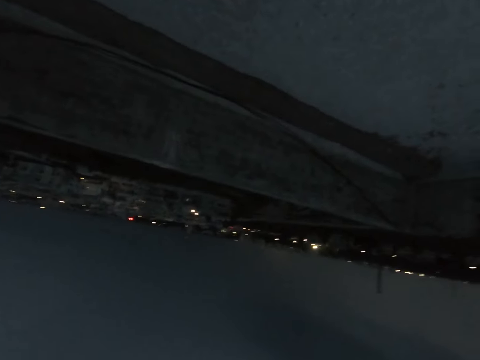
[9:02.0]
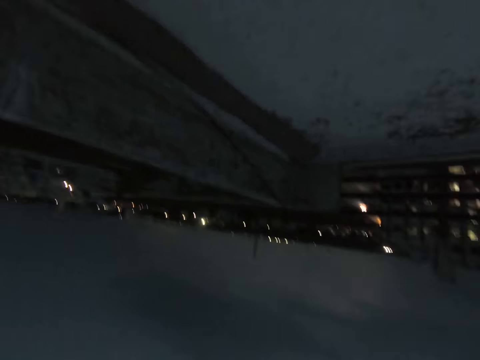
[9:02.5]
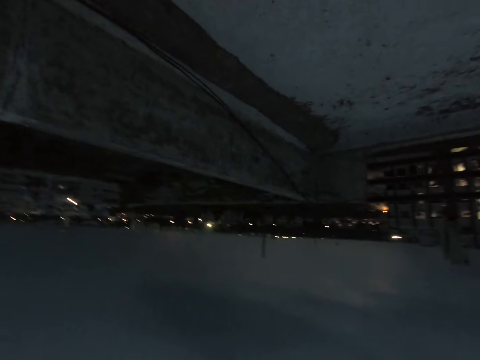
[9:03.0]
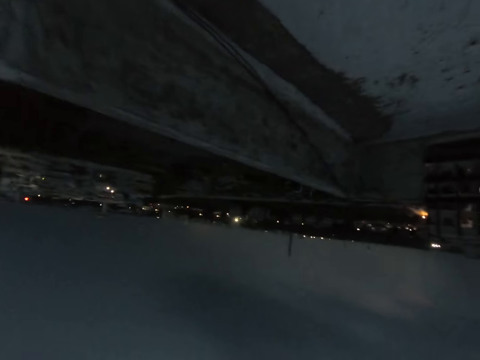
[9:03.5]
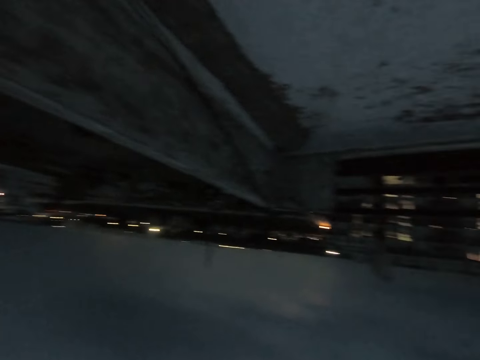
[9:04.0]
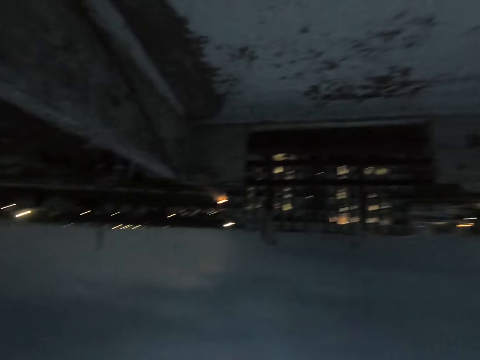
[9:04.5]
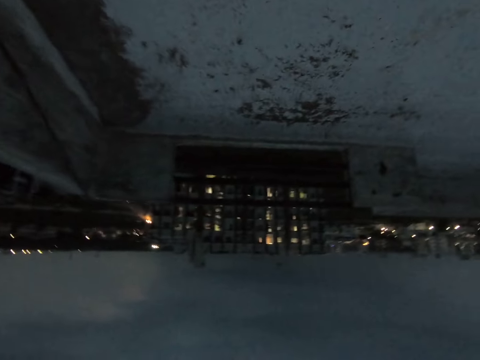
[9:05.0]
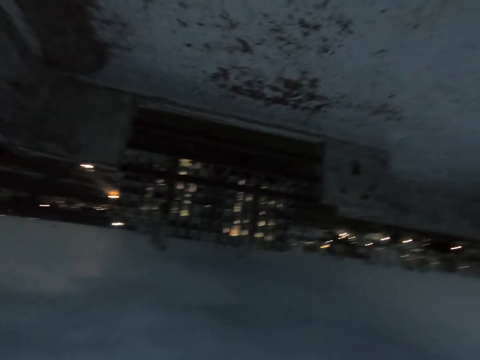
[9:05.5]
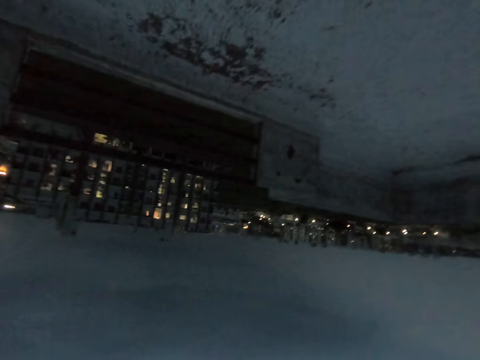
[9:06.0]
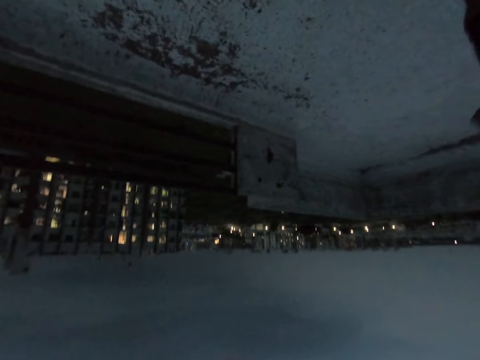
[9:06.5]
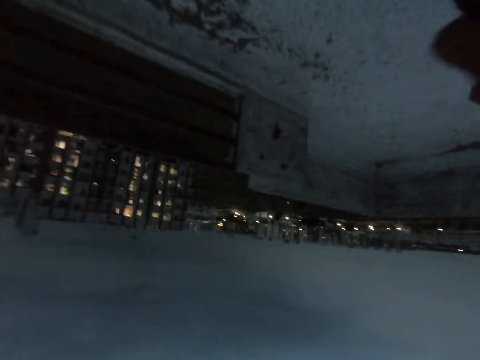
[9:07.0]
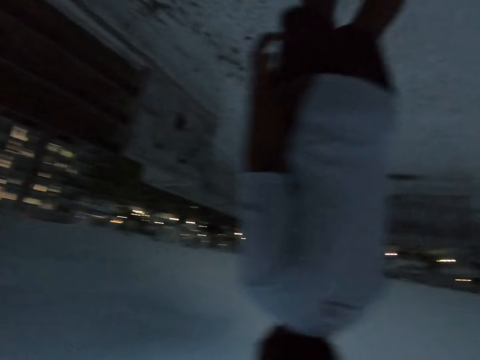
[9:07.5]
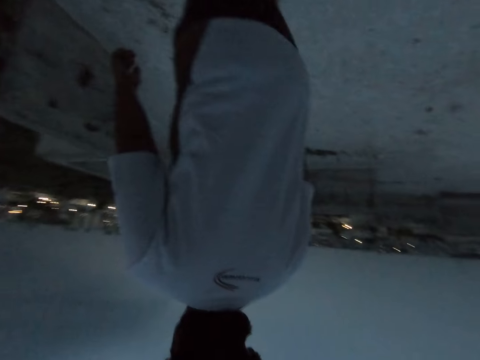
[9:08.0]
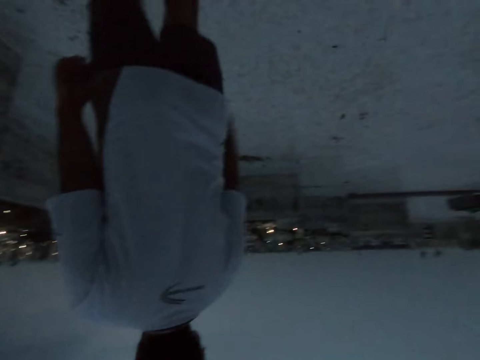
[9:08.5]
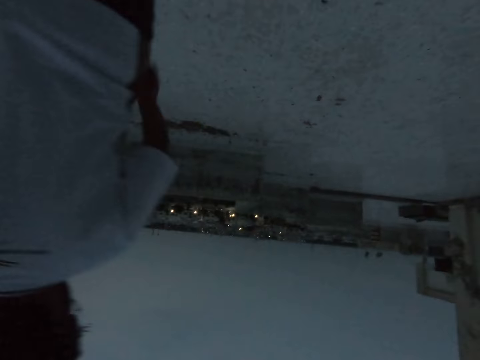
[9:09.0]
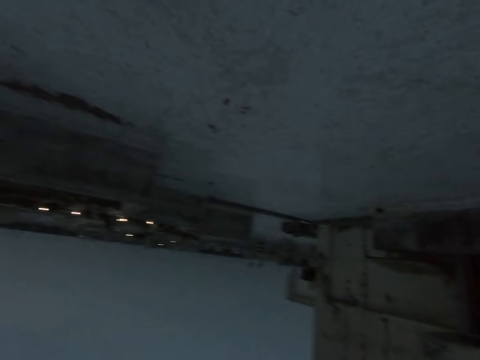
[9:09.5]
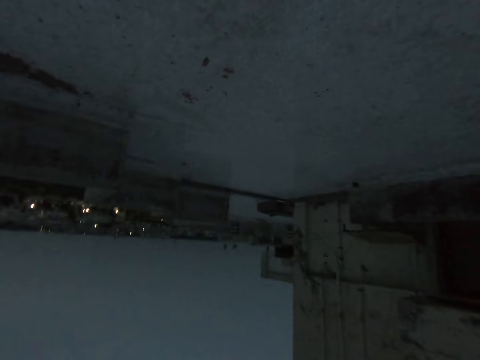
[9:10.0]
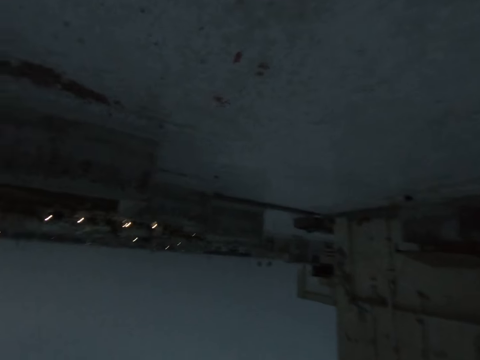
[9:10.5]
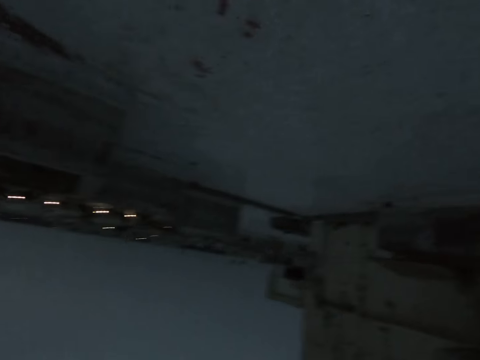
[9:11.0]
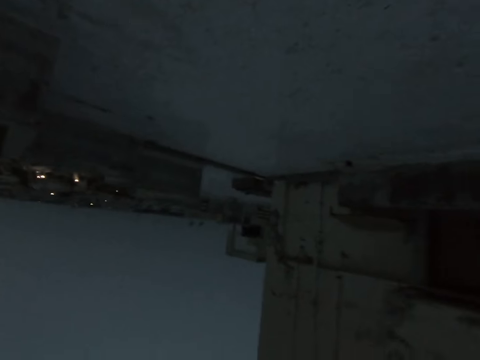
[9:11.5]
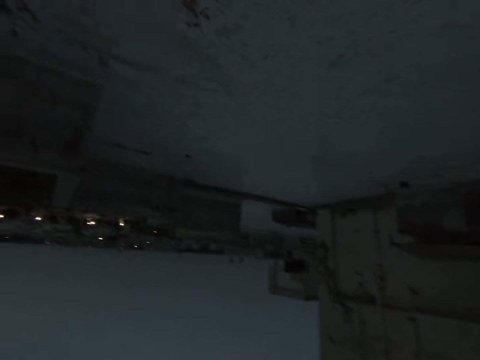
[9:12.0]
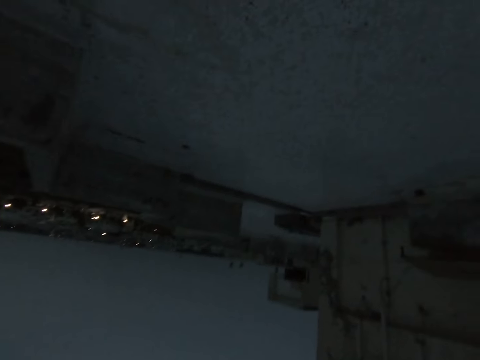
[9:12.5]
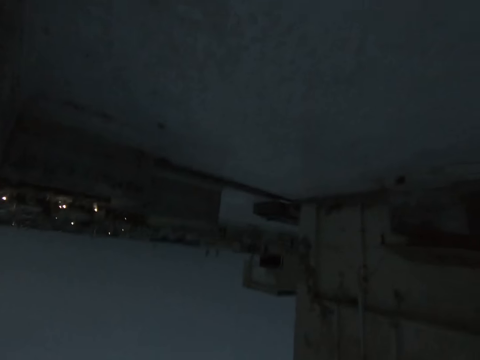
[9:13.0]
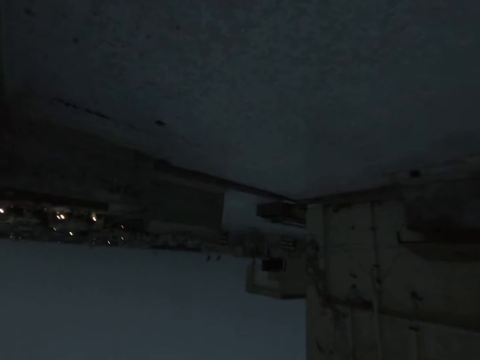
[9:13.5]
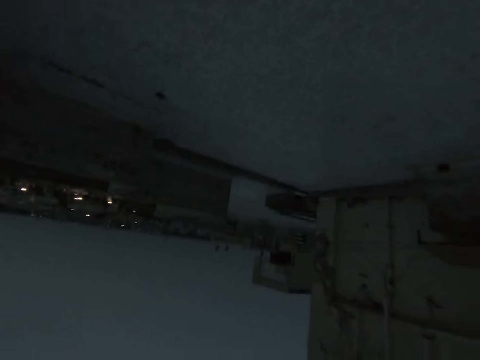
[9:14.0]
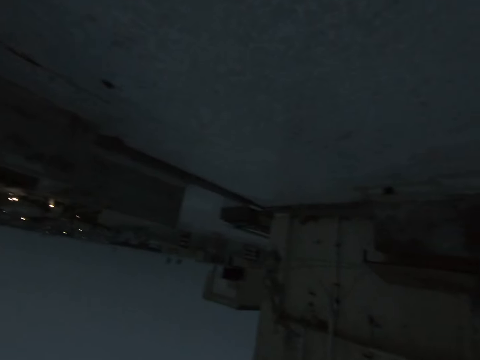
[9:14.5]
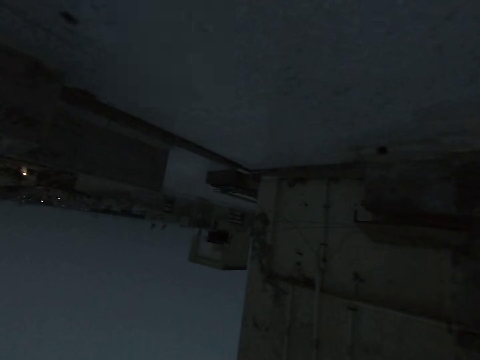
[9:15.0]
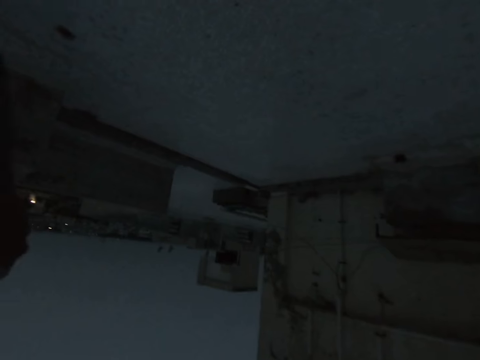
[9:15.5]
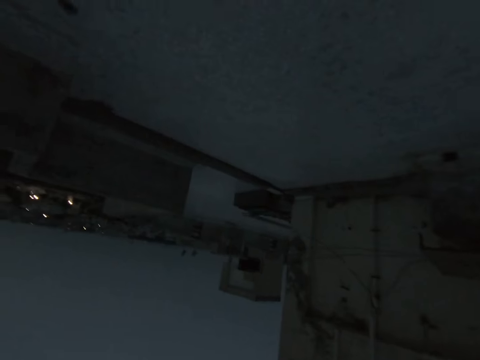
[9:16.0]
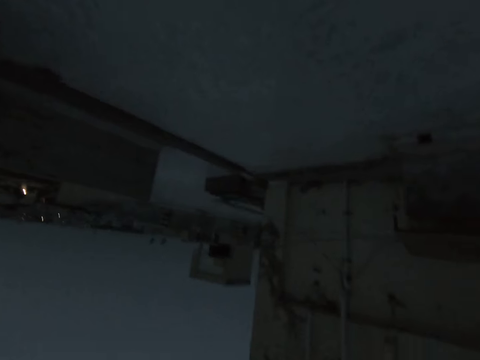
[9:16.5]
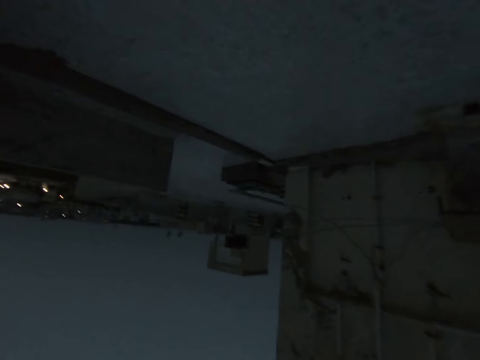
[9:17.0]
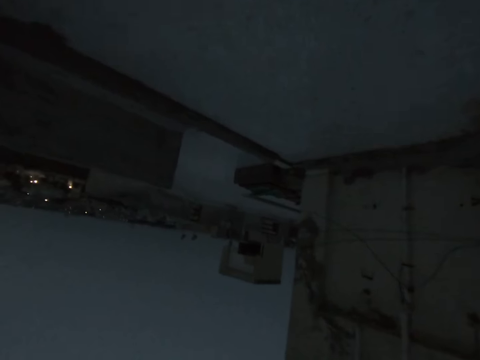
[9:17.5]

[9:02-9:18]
The camera wearer walks outside. They converse with a man. They look at the man. They walk outside. They look at the man.

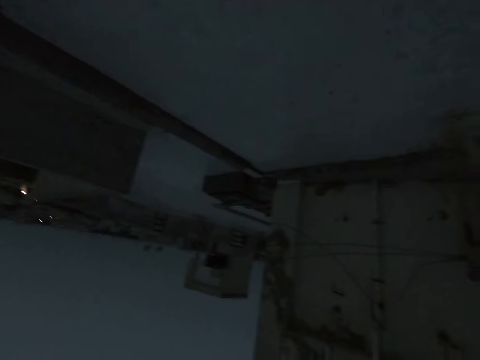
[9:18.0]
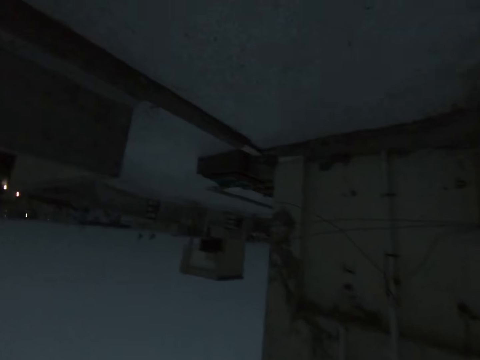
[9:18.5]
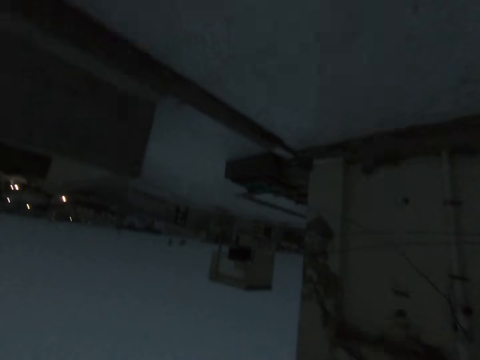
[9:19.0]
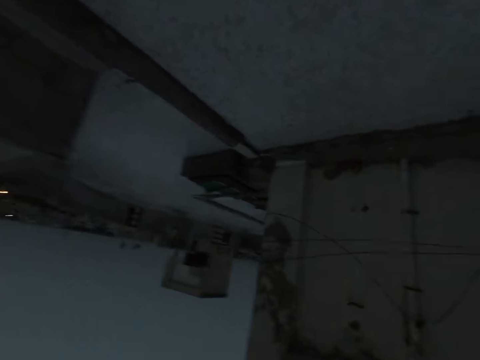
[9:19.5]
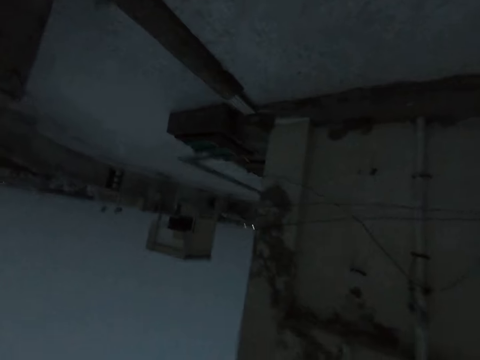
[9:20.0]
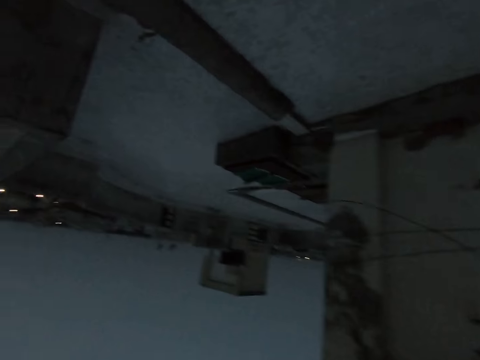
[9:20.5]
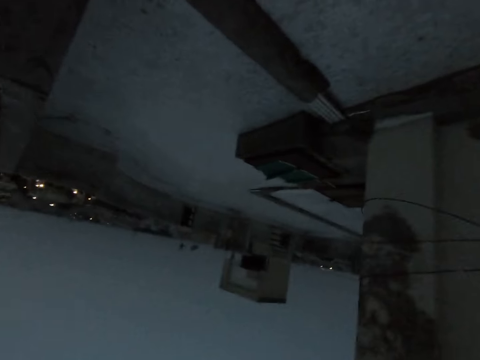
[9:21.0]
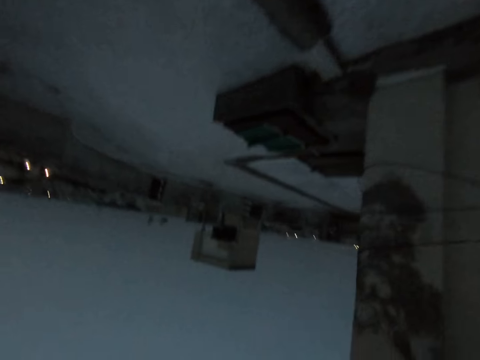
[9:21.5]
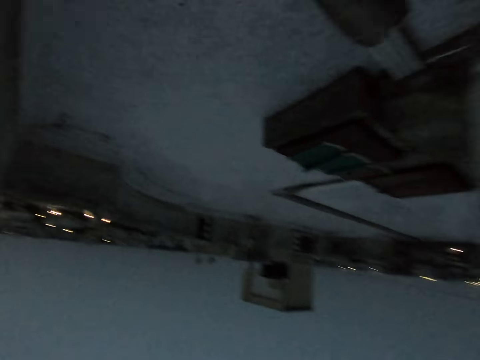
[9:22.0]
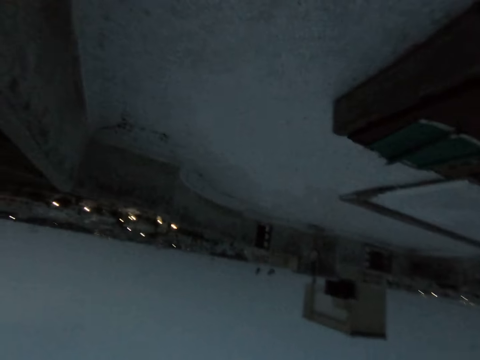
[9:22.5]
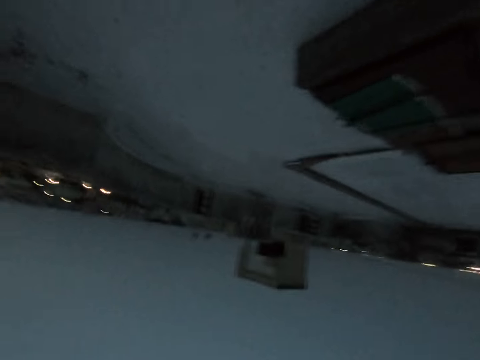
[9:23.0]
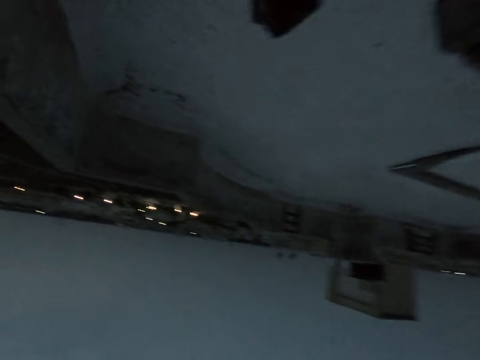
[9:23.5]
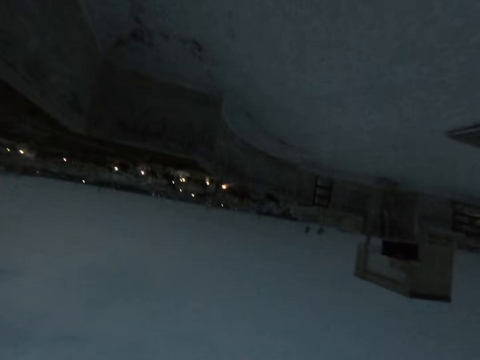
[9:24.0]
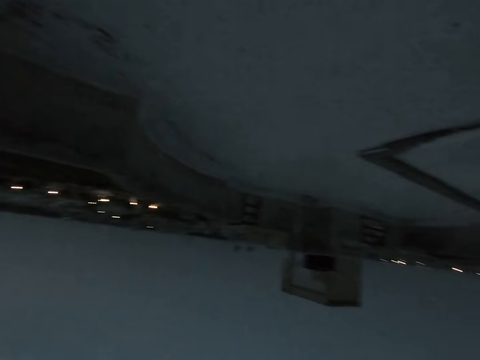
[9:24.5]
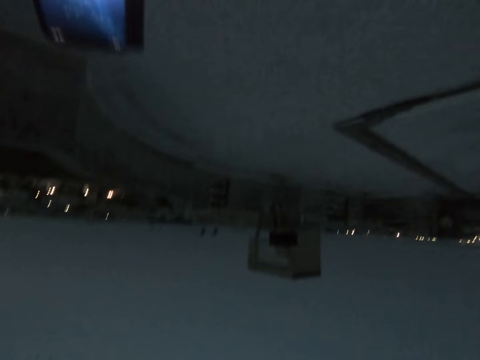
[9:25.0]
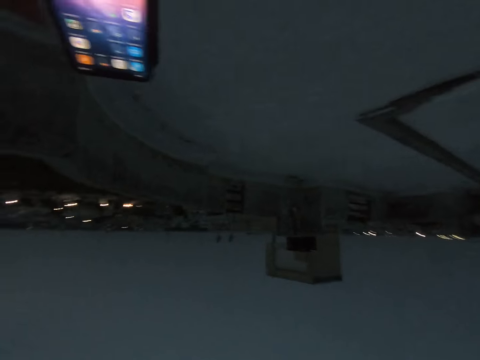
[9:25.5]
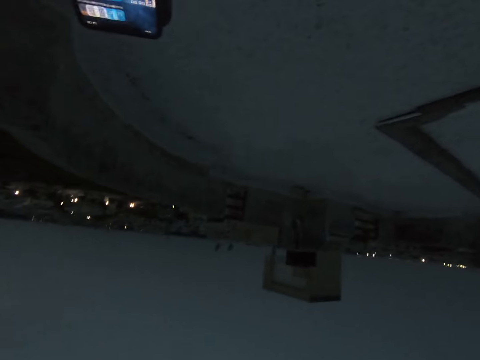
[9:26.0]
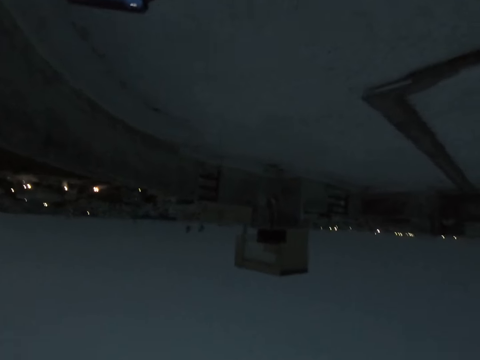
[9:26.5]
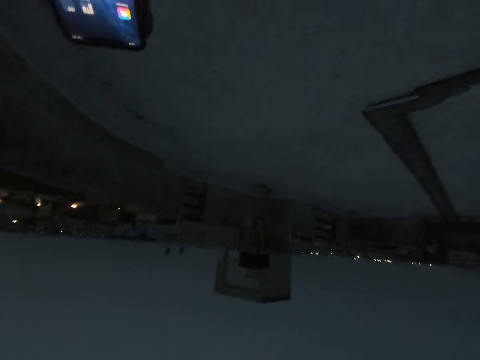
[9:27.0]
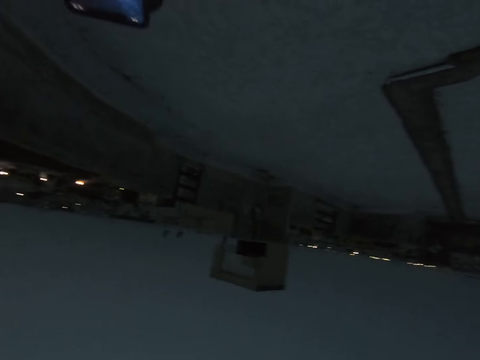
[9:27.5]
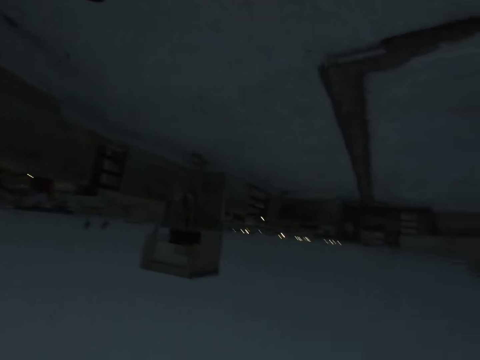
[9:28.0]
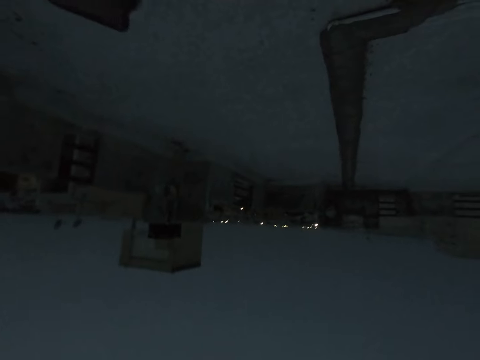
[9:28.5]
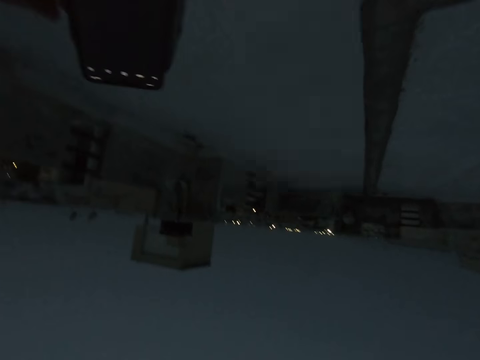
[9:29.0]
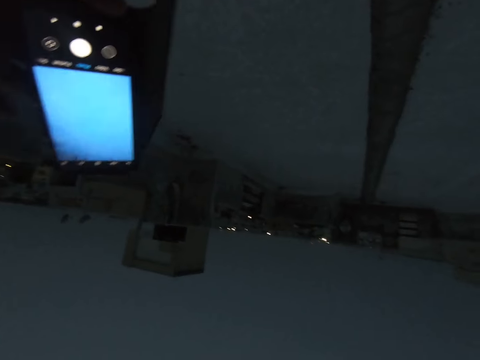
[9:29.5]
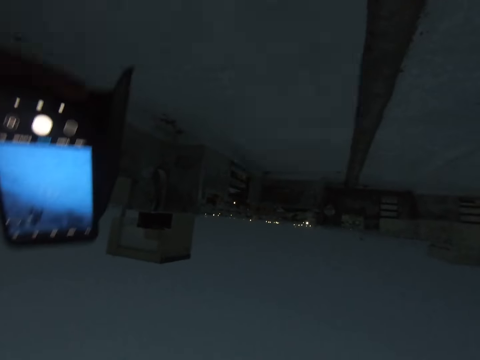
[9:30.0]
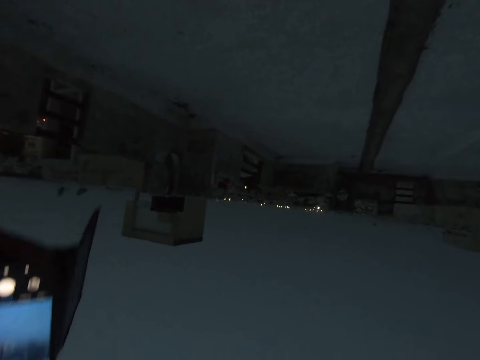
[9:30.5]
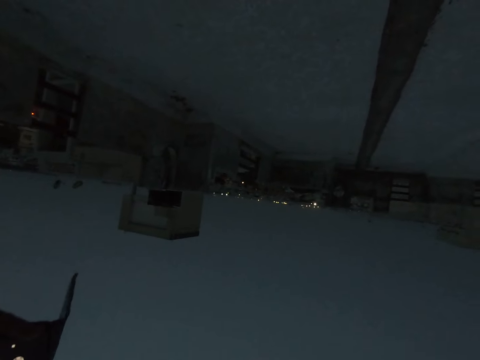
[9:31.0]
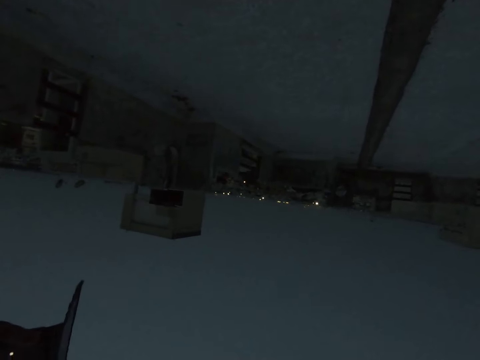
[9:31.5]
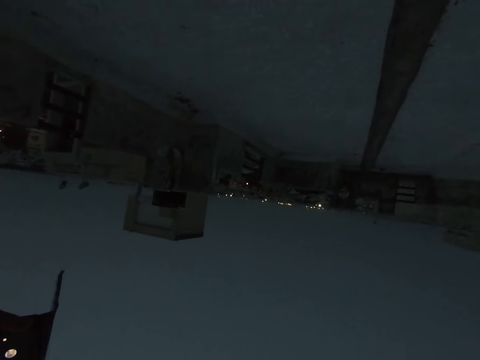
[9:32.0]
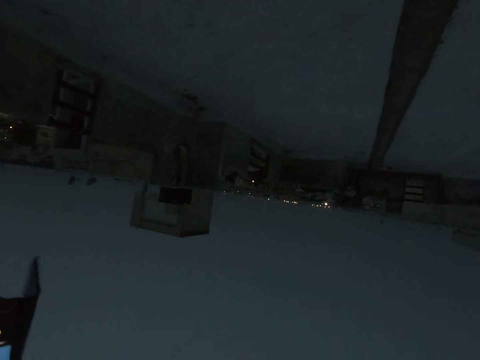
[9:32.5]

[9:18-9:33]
The camera wearer holds a phone. They use the phone.
